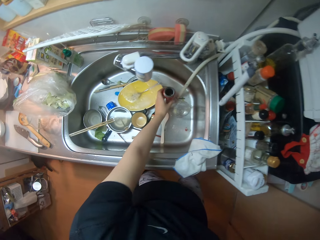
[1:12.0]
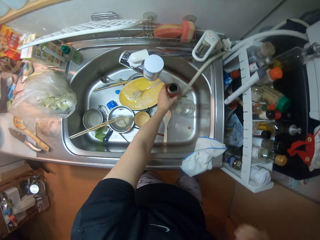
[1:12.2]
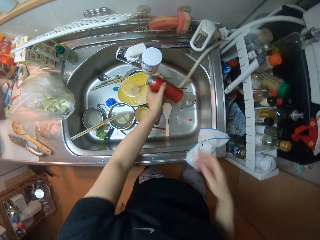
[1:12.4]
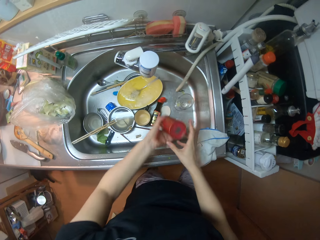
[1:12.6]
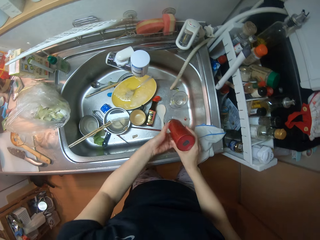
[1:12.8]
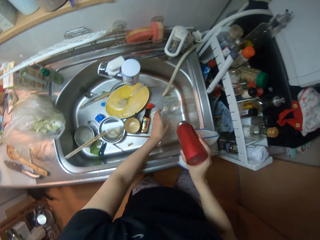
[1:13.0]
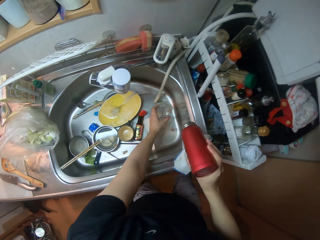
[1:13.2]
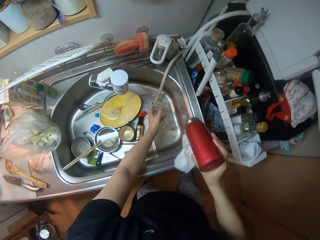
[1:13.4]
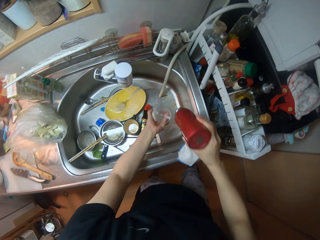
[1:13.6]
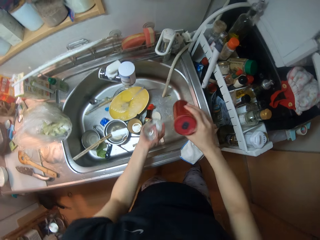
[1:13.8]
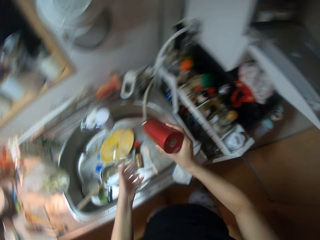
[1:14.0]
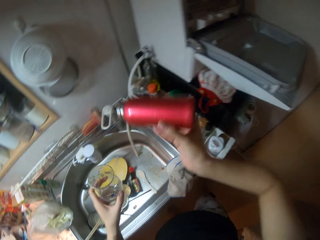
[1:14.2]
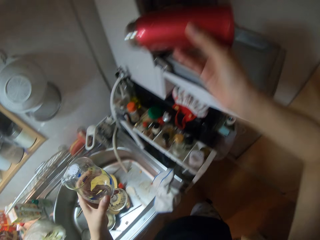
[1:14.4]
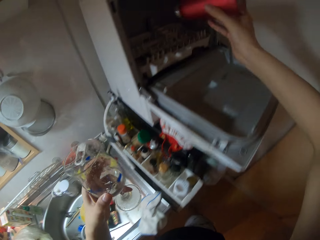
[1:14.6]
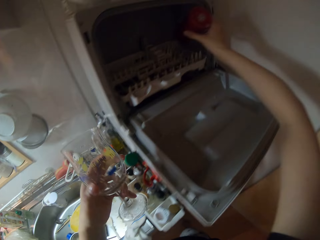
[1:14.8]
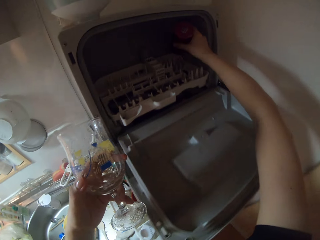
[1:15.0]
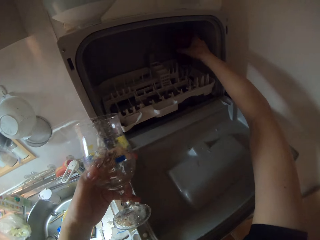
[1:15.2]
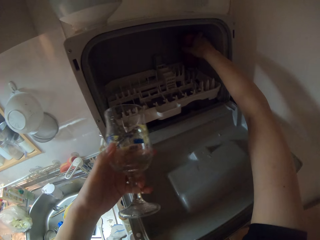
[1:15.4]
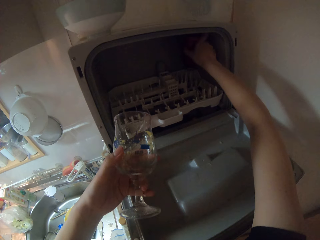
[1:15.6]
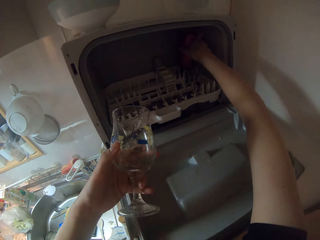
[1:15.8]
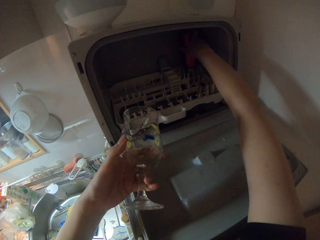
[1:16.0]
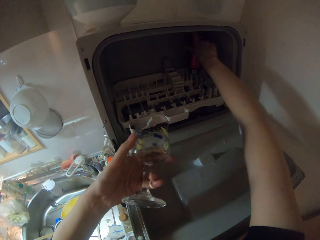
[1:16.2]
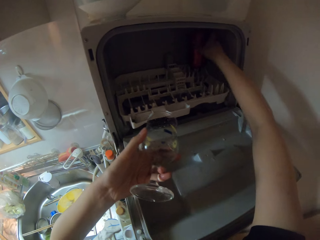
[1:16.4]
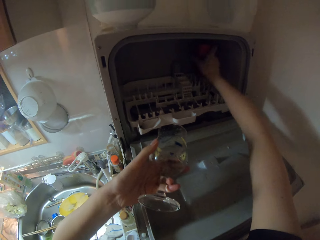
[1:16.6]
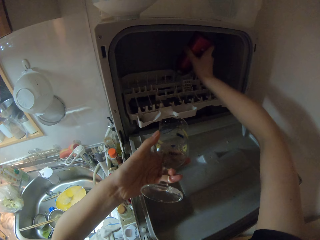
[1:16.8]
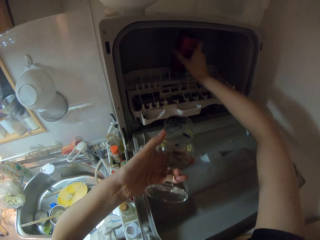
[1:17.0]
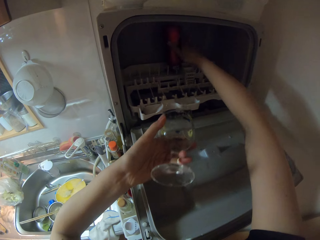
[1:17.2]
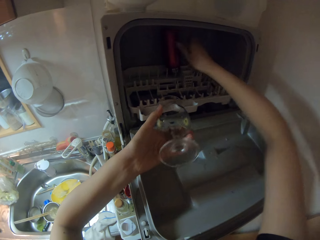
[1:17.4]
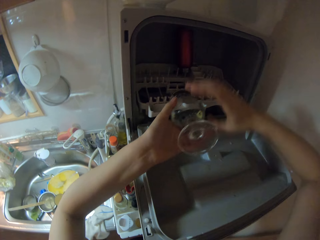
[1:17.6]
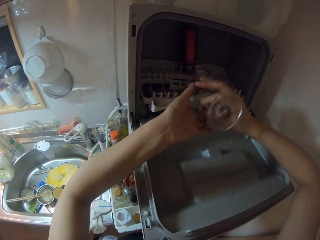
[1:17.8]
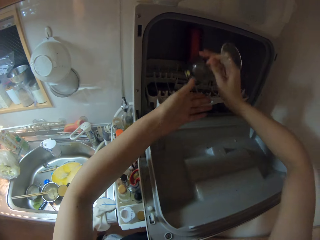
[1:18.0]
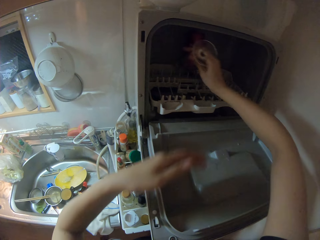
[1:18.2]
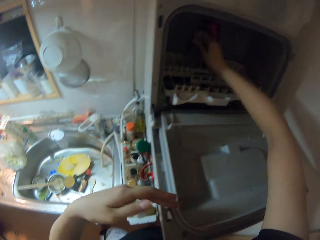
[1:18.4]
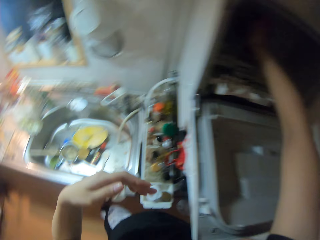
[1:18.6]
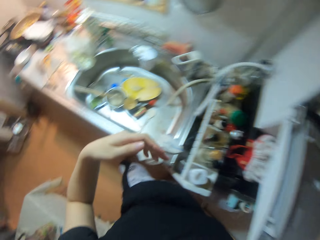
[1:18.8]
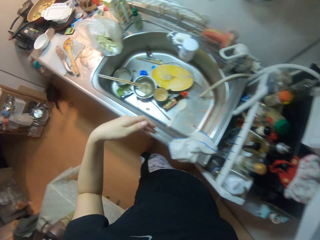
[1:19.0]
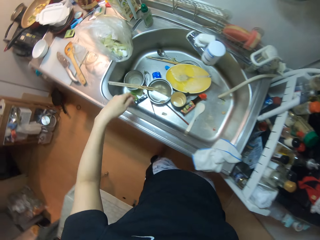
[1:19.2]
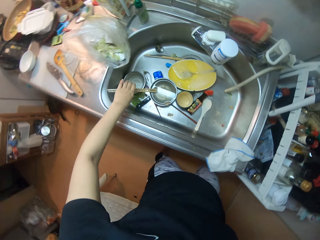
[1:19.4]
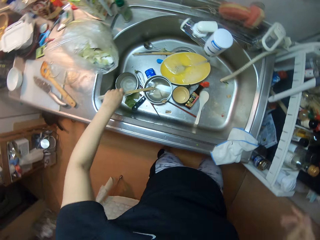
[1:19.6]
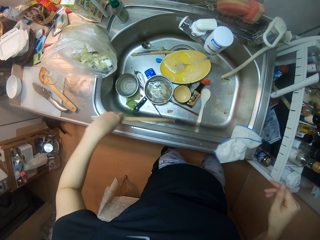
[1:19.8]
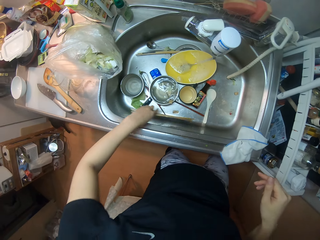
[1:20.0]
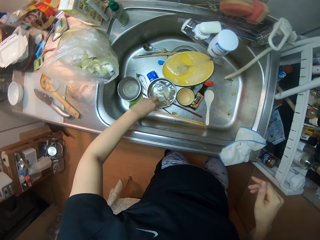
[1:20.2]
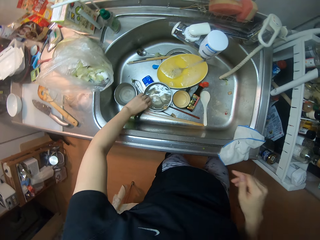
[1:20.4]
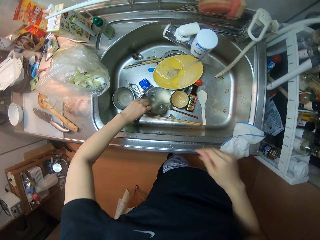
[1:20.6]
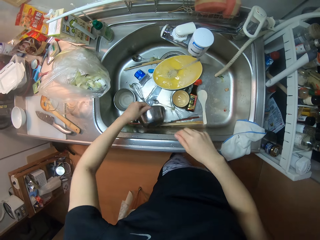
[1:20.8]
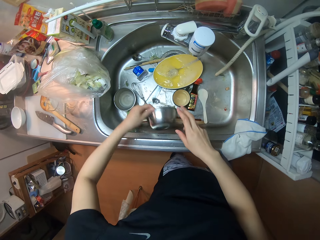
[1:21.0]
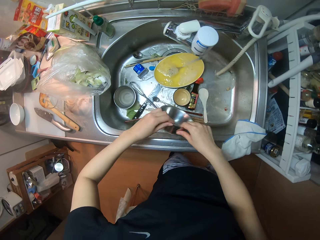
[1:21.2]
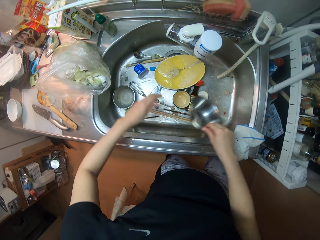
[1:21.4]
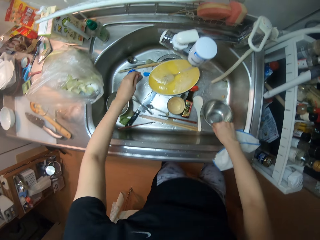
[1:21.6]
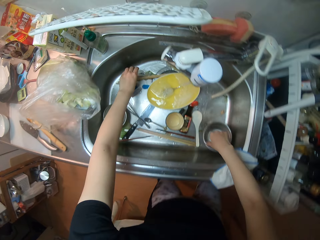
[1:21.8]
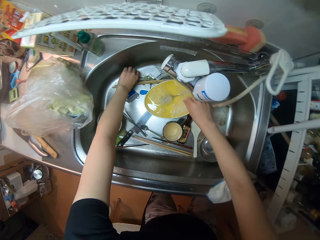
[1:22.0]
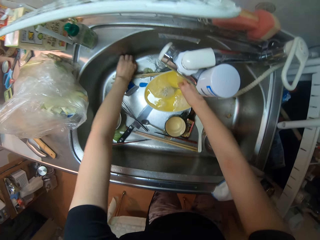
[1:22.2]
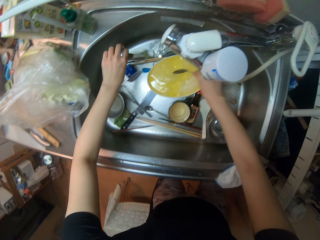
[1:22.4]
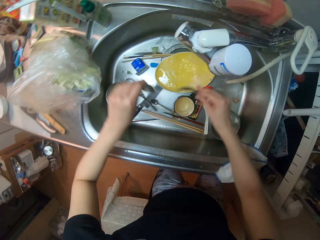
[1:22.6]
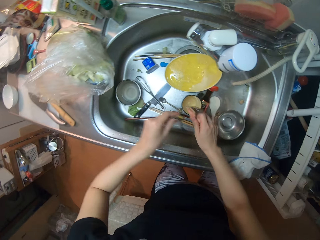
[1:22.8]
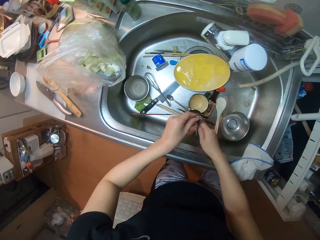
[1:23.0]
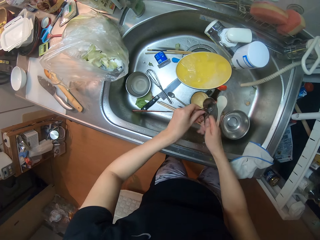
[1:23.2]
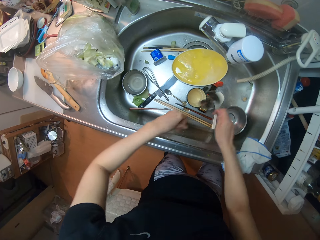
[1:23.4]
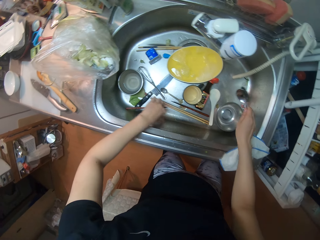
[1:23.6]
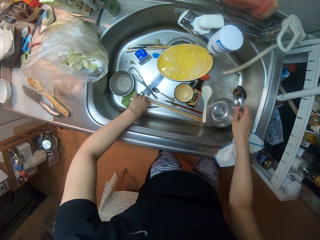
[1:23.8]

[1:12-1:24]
The camera wearer picks the bottle or travel mug. They pick the glass or cup. They drop the travel mug in the dishwasher. They drop the cup in the dishwasher. They pick the chopping stick and drop the chopping stick. They pick the bowl and pour the water from the bowl. They drop the bowl. They pick the spoon.

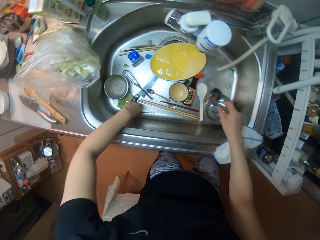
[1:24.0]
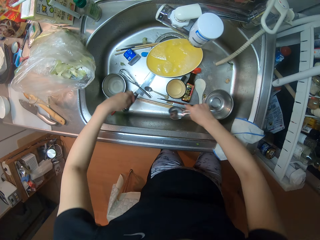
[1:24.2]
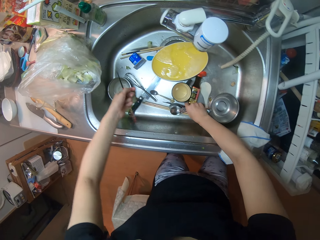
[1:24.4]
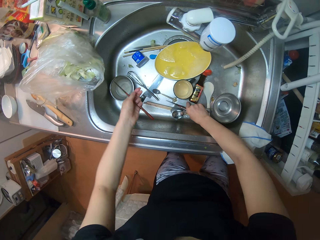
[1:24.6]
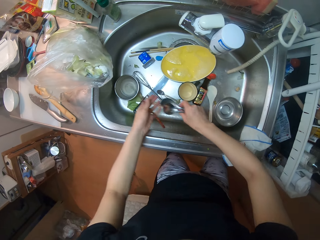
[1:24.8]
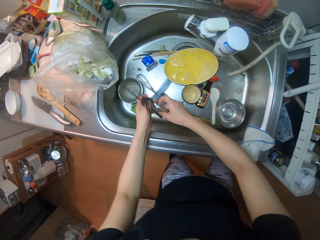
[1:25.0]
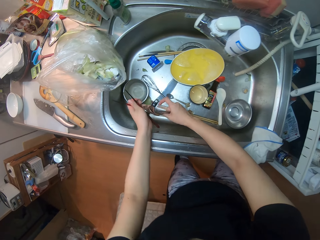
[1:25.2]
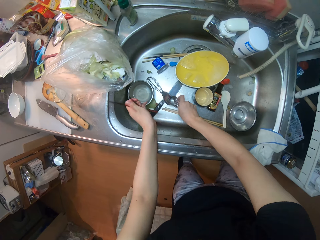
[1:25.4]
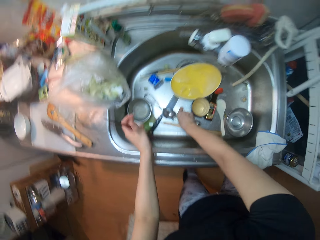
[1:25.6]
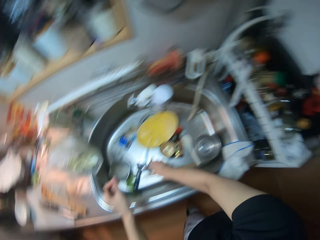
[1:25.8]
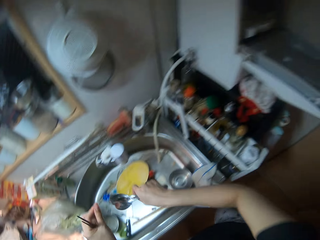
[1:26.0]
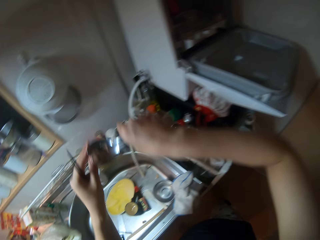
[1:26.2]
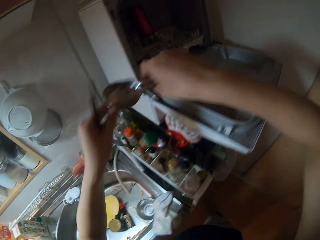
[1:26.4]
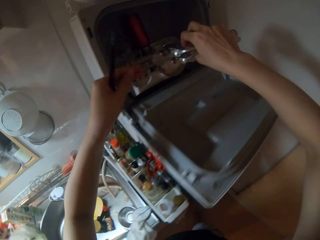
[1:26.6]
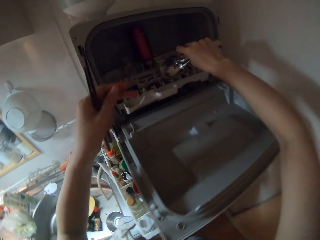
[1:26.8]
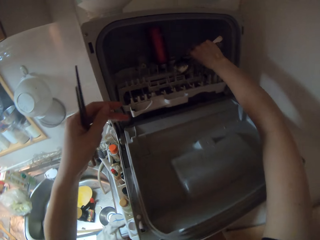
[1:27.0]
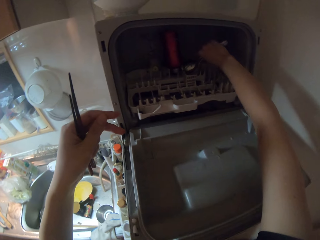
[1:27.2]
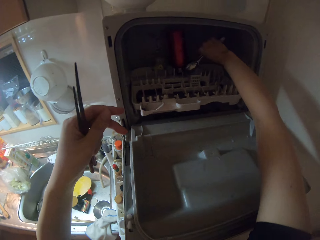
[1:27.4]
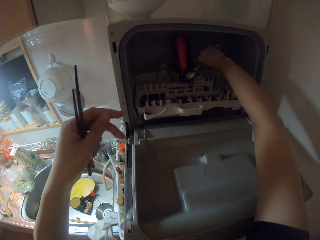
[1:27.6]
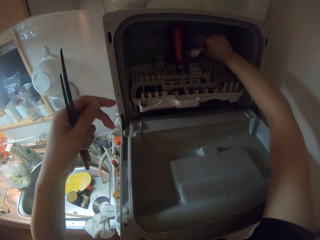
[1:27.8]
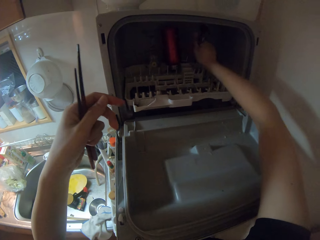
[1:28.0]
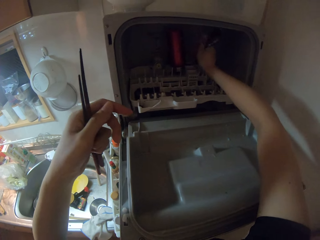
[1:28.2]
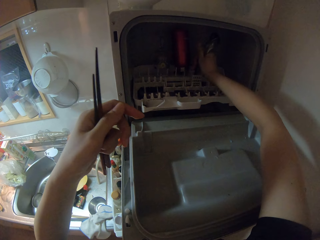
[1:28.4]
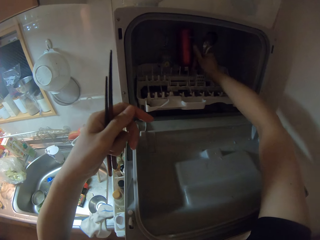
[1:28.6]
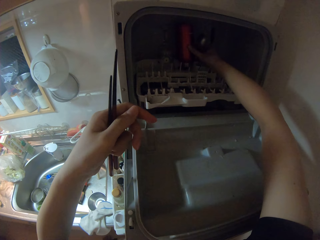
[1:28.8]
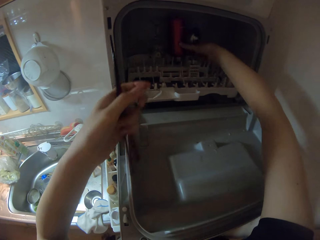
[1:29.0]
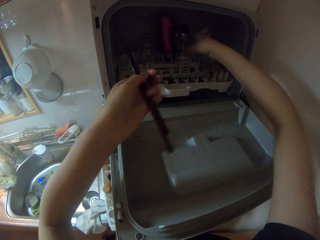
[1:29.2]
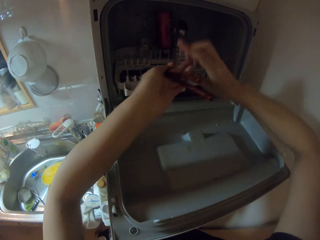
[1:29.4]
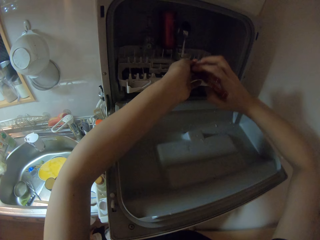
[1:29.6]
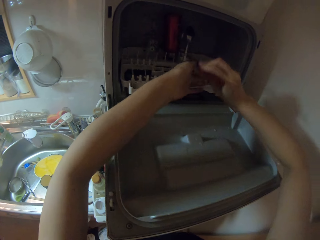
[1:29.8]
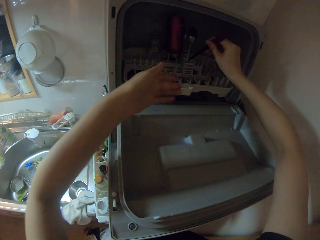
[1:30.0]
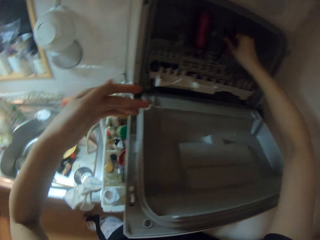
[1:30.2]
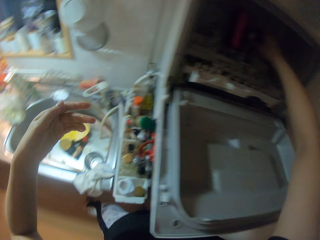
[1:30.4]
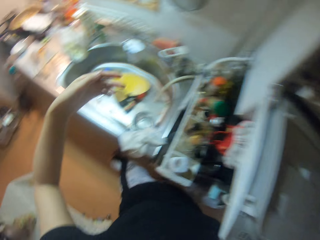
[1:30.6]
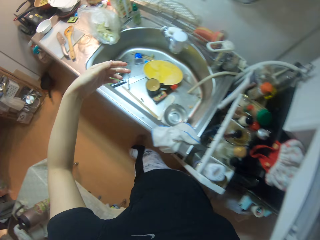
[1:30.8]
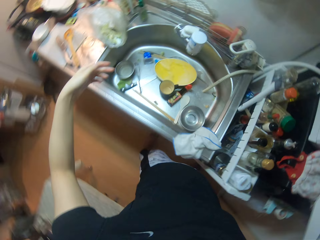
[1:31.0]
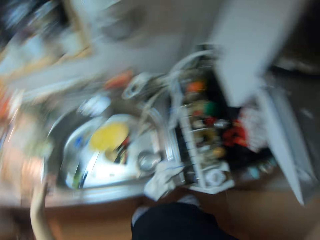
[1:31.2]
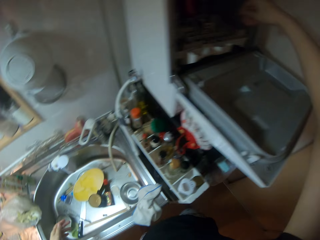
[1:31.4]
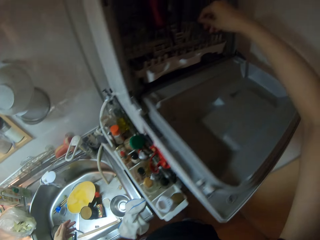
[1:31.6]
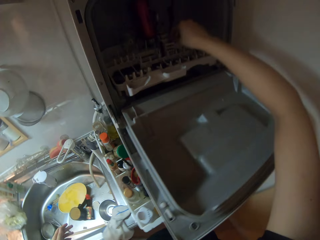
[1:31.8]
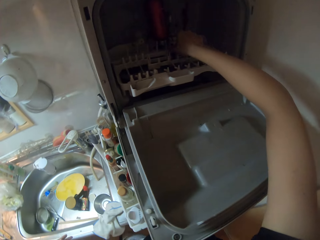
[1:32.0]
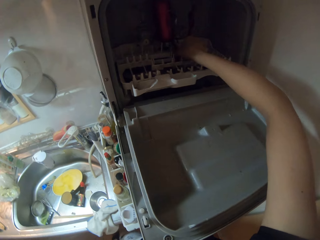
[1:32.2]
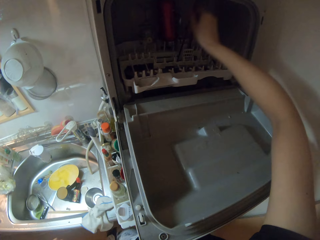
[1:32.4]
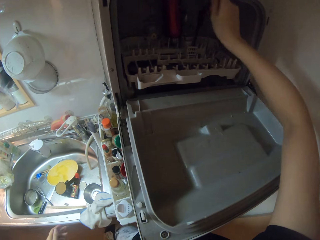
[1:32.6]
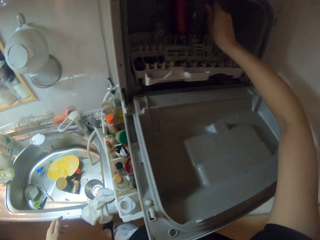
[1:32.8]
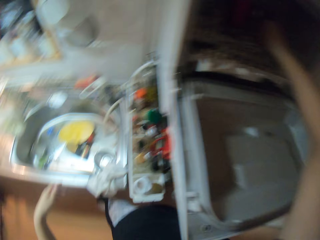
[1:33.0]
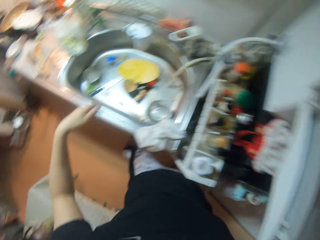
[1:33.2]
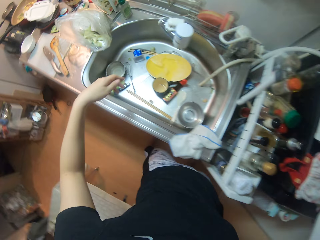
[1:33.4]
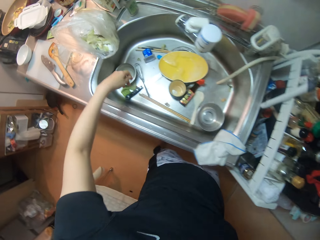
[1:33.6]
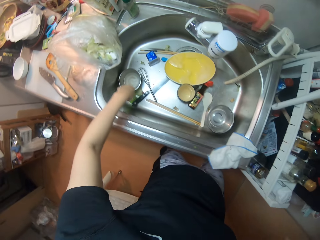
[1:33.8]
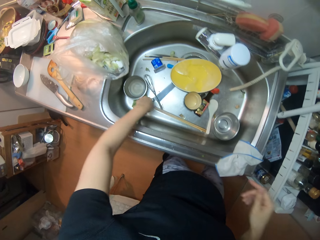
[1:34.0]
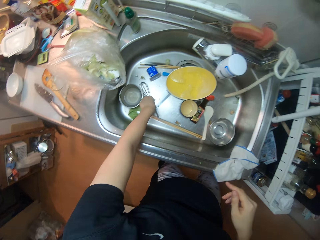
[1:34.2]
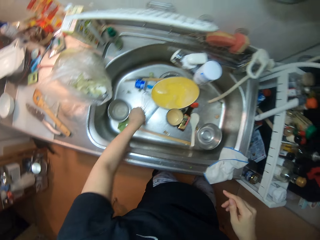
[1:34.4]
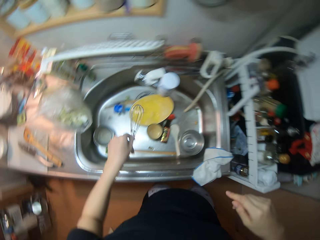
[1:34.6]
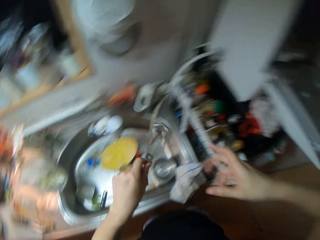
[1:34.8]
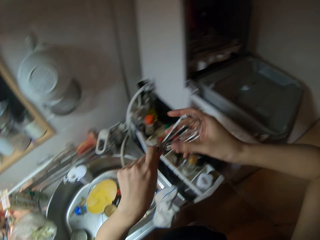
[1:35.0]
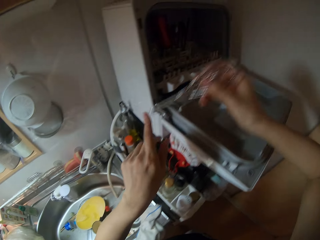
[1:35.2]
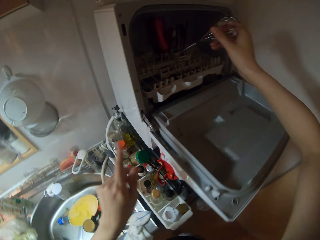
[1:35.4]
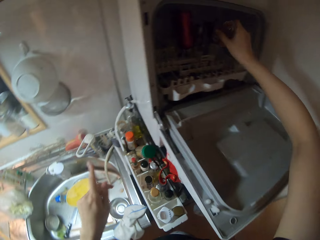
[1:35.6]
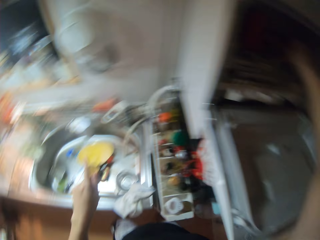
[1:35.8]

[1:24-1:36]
The camera wearer picks the chopstick. They pick the cutleries from the sink. They pick the spoon. They put the spoon in the machine. They drop the cutleries into the dishwasher. They put the chopstick in the machine. They pick the whisk from the sink.
